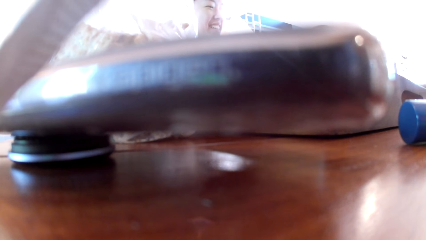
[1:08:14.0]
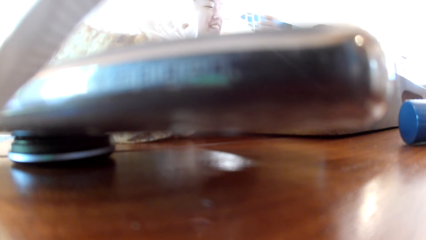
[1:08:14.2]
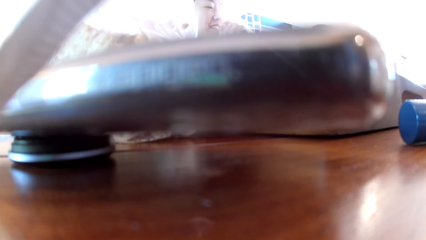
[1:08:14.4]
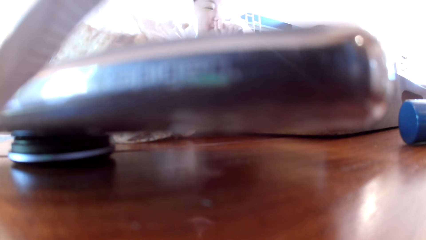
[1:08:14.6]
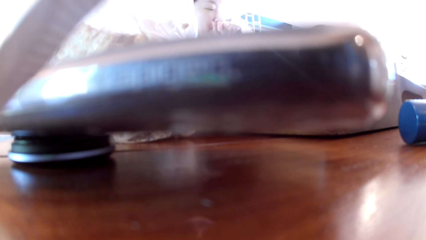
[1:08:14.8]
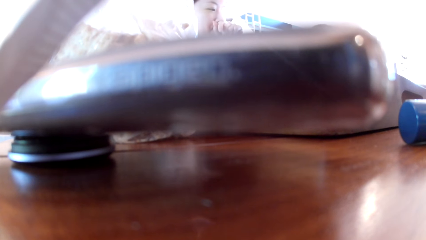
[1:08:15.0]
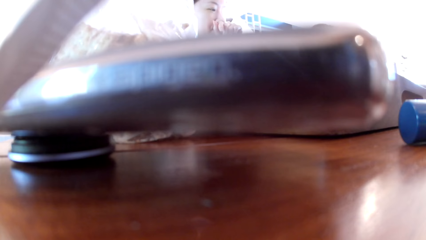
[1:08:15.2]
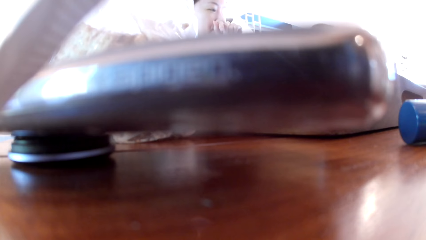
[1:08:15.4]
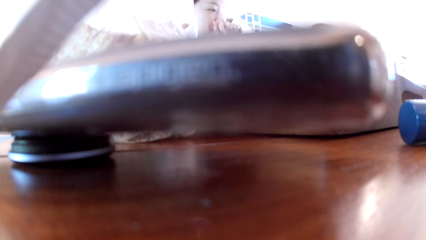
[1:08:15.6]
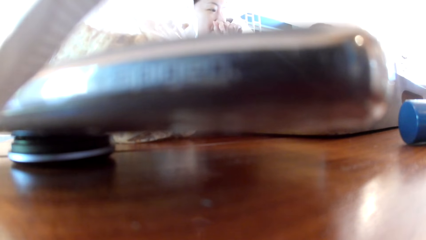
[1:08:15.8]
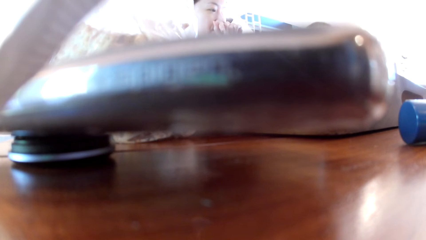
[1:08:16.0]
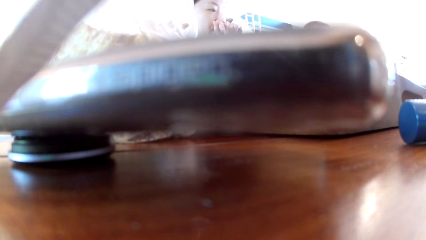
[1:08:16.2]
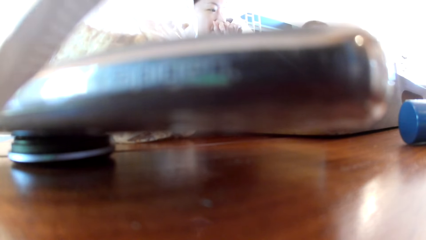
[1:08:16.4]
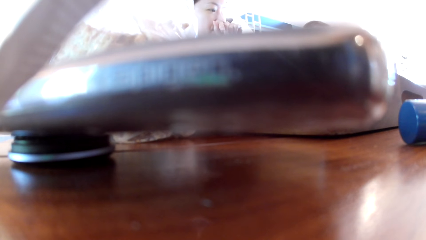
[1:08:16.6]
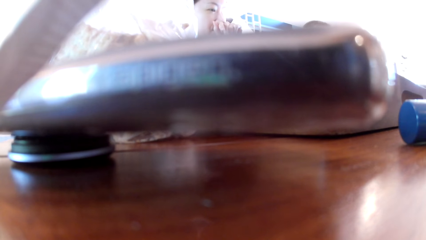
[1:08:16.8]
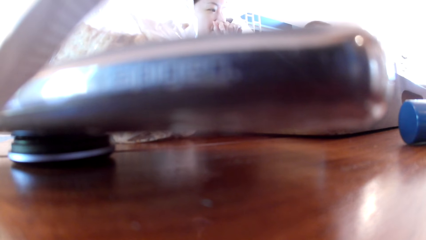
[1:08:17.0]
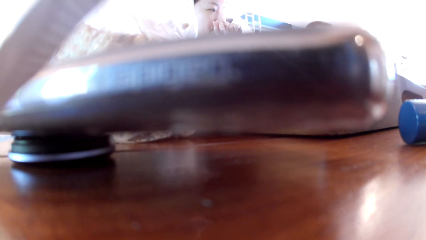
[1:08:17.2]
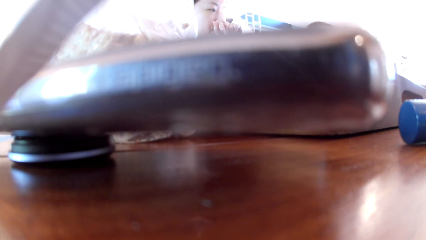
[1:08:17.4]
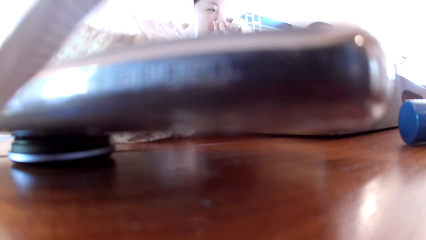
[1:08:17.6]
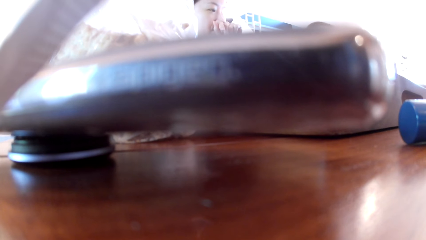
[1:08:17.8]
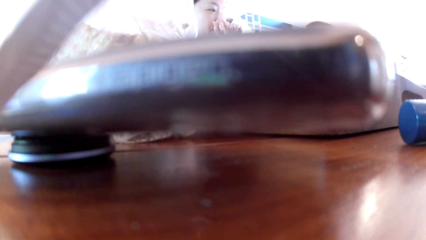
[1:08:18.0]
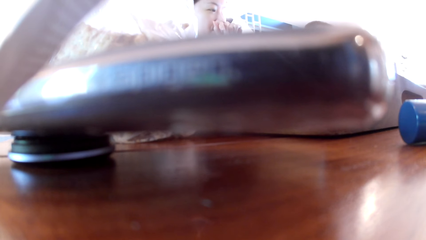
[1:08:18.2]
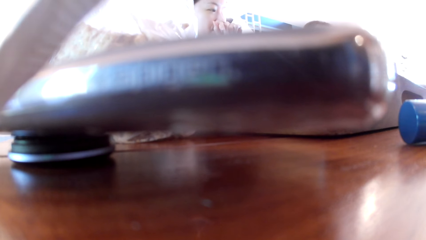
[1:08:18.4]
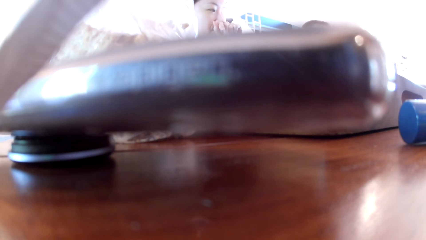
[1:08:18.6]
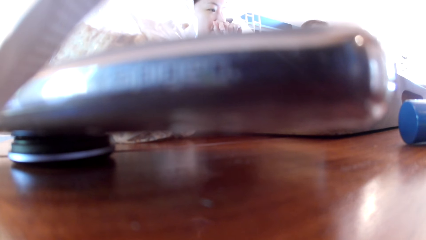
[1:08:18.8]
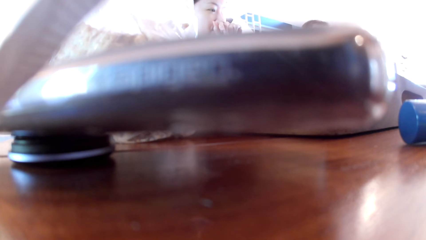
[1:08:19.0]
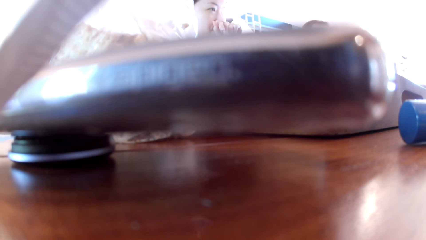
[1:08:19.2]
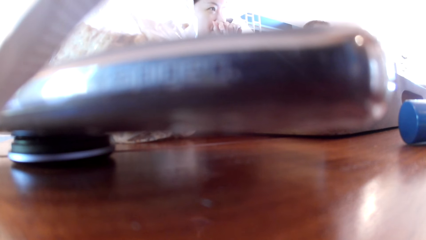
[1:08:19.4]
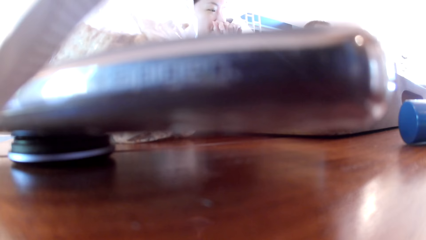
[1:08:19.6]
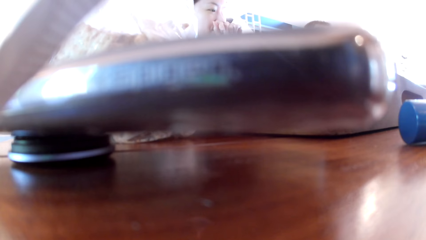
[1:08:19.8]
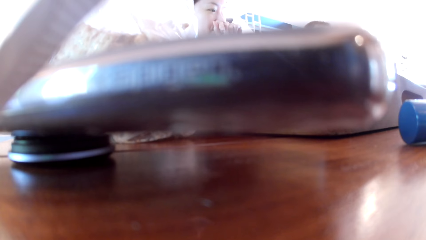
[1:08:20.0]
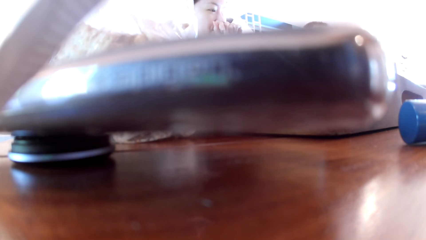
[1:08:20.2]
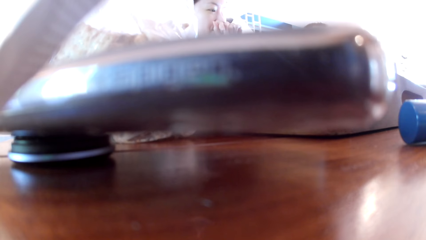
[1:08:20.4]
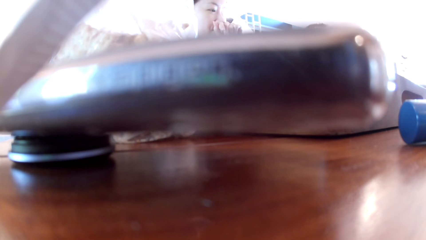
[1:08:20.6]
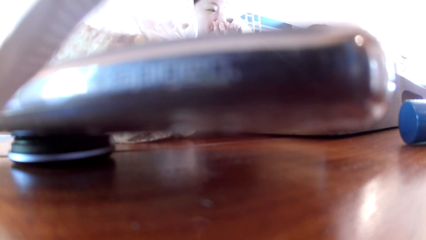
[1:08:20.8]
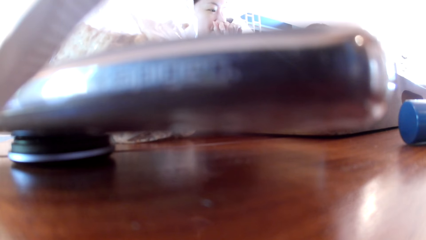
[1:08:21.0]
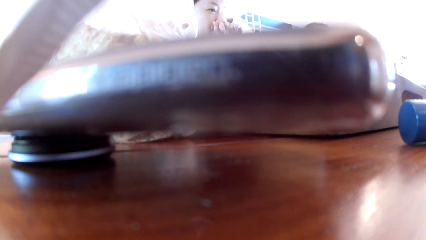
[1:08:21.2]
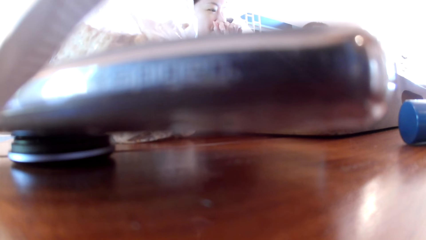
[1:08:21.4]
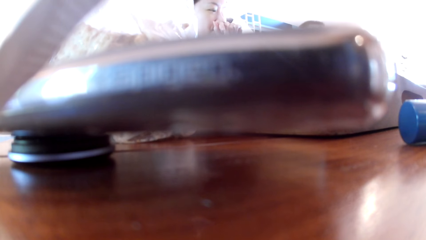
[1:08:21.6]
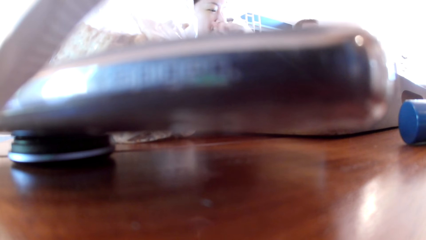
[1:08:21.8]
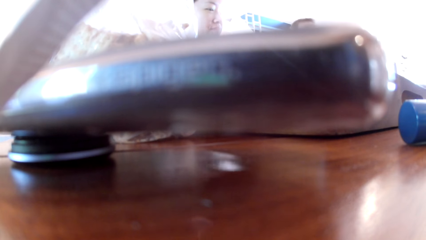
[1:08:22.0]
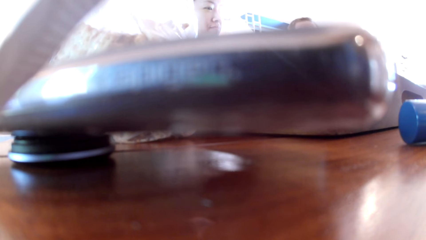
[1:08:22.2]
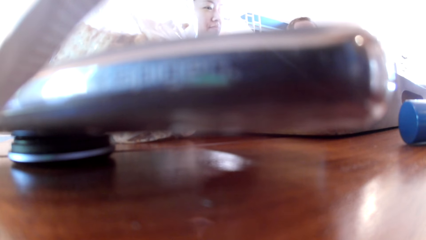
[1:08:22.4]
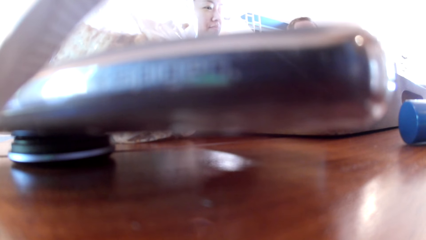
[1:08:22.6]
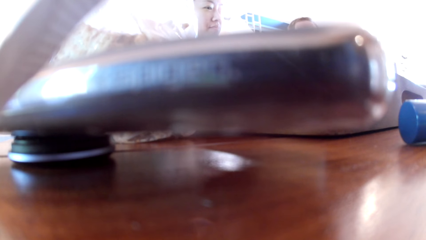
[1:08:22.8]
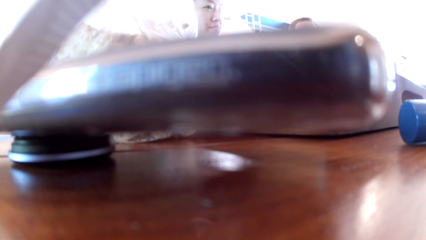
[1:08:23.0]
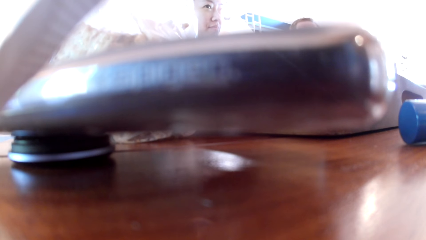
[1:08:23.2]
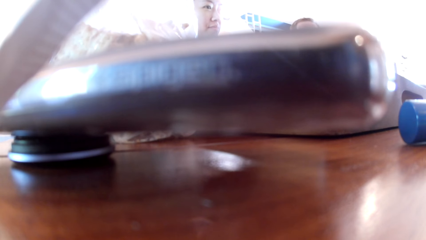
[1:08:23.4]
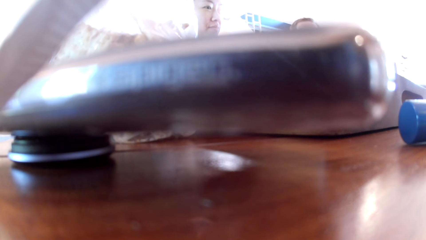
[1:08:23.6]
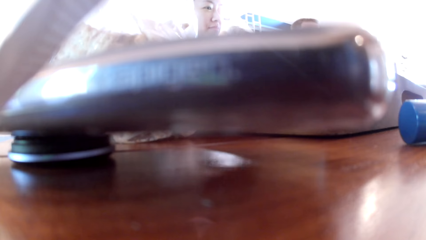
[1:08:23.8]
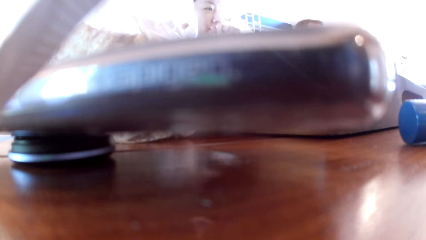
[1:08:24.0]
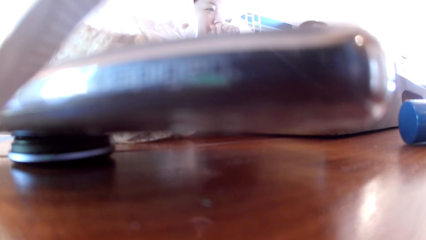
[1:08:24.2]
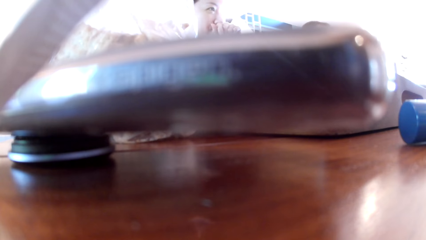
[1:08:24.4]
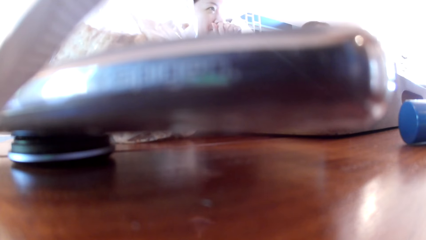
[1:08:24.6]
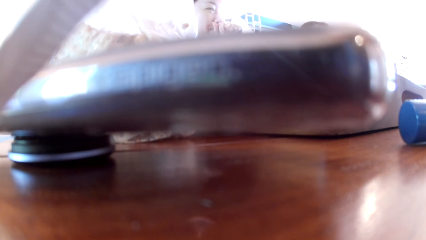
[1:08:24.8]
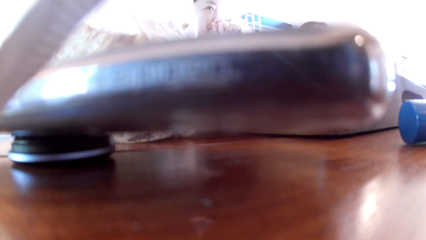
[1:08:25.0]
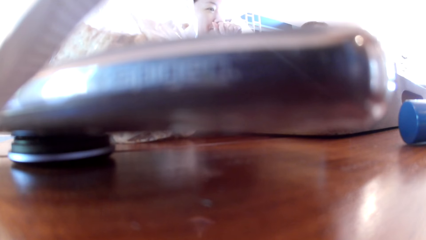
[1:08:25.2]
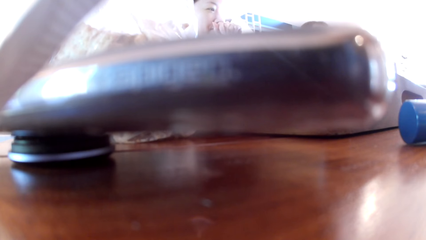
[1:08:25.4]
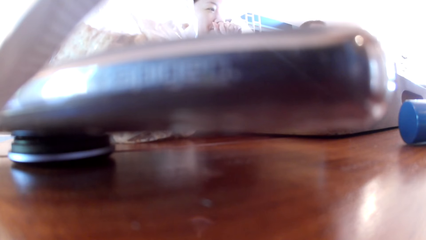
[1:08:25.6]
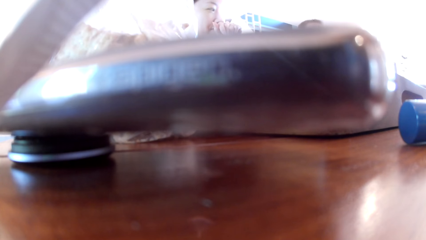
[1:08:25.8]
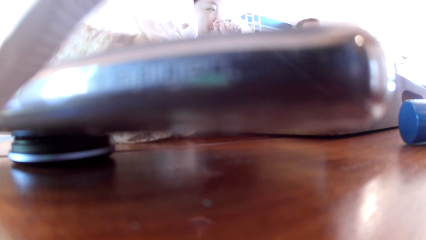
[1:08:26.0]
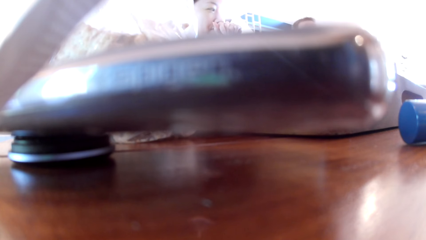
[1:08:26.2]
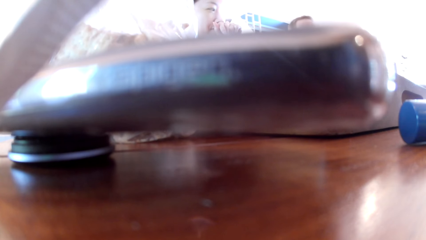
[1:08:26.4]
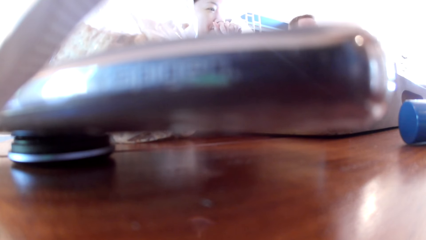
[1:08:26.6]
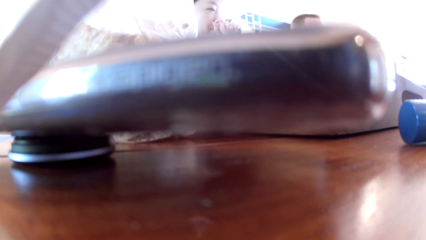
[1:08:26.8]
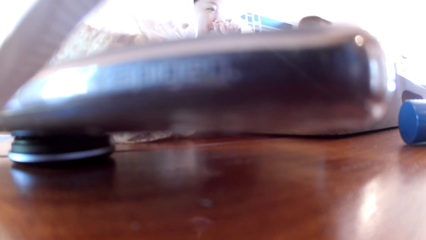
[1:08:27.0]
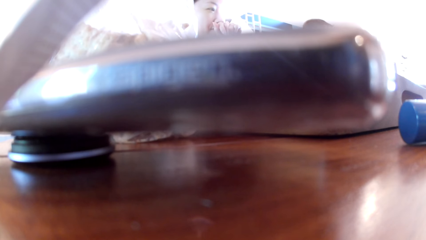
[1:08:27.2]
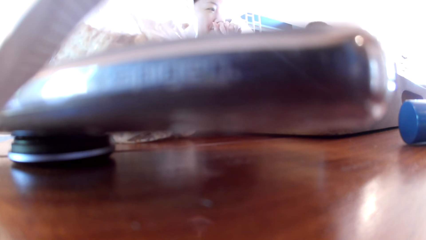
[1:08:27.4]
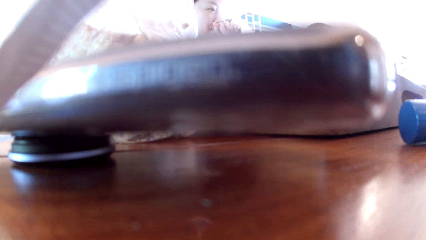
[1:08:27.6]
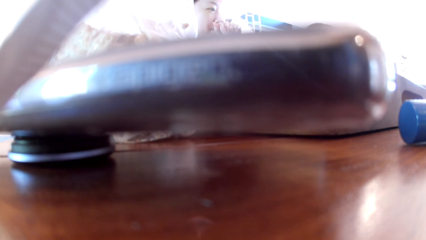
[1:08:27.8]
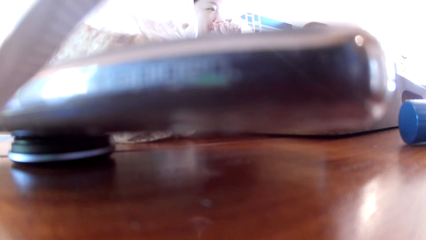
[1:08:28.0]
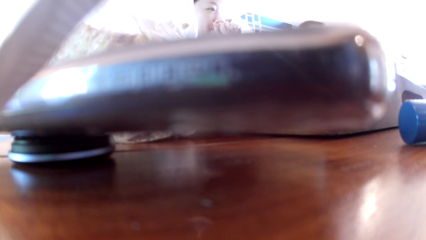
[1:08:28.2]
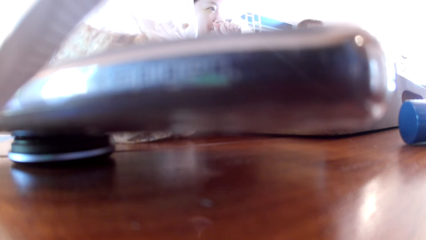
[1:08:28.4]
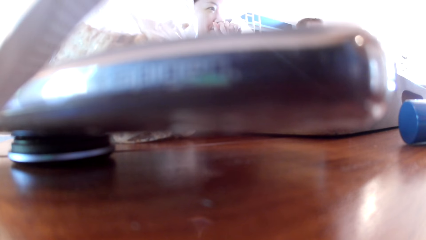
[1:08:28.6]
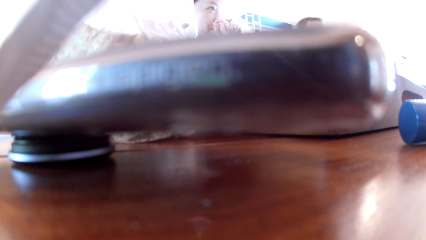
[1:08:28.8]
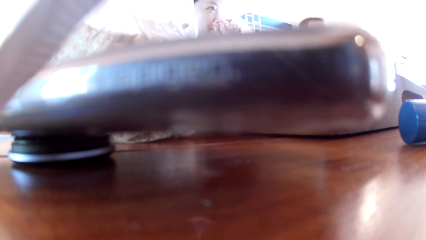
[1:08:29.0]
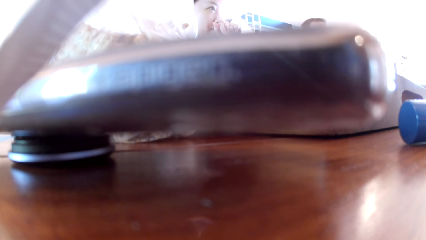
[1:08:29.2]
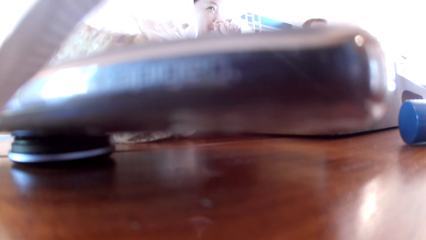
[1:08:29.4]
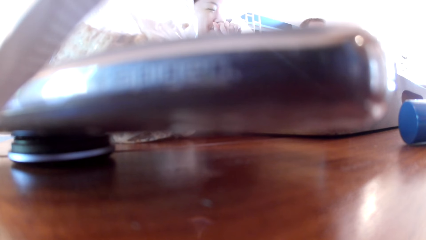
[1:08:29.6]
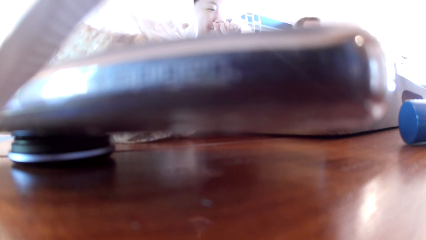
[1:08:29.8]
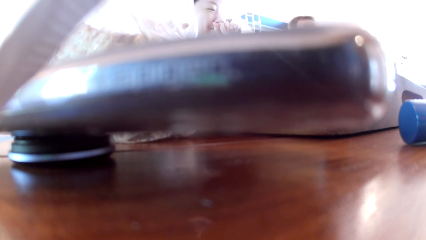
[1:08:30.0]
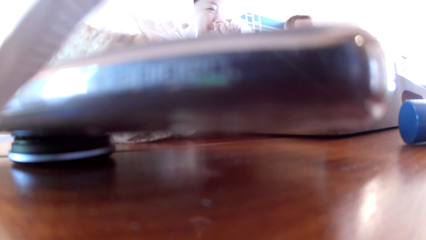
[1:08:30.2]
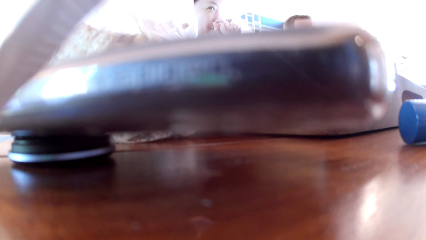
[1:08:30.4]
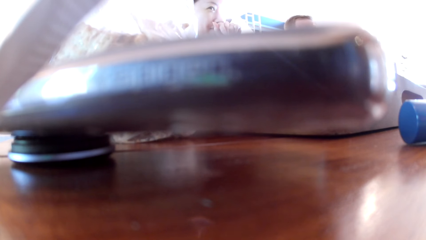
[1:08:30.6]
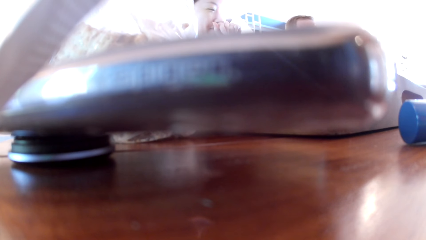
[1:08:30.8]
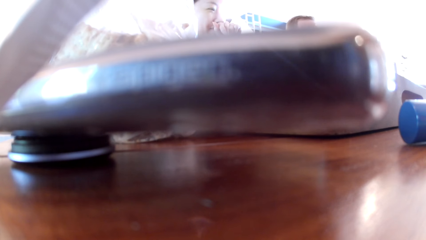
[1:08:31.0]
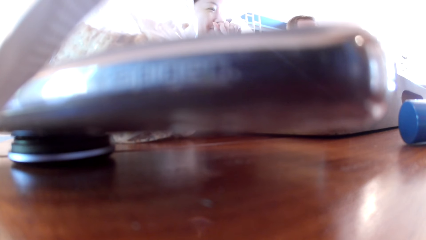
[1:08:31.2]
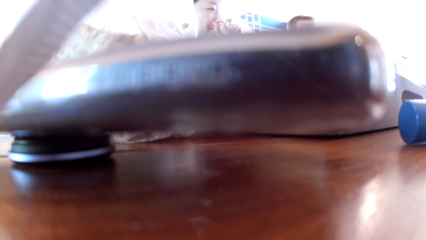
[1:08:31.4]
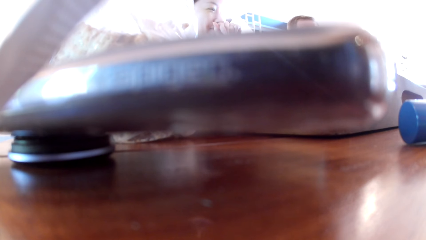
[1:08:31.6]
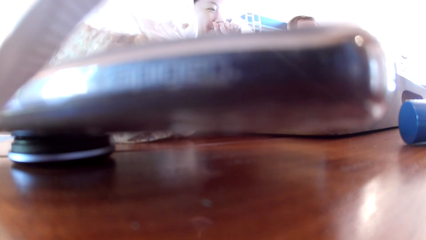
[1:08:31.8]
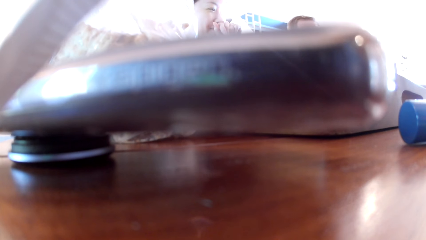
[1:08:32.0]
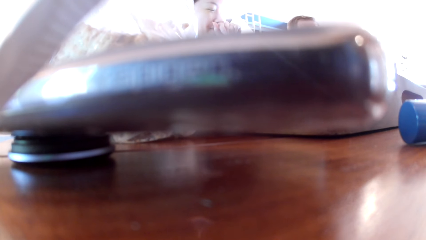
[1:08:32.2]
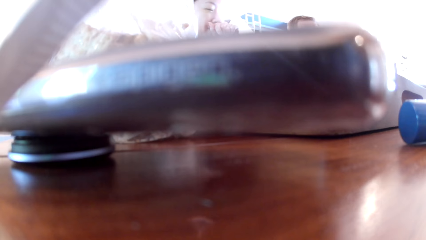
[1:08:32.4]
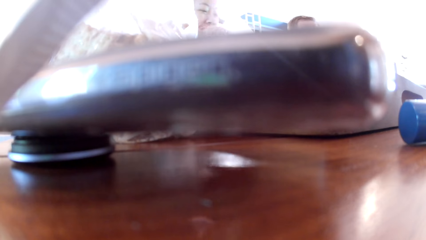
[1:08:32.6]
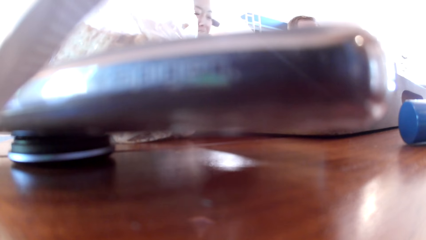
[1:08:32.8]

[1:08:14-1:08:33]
The lady raises her right hand. The woman places her left hand on her mouth. The man converses with a group of people in an apartment. The woman places her left hand on a table. The lady raises her right hand again. The woman places her left hand on her mouth.
